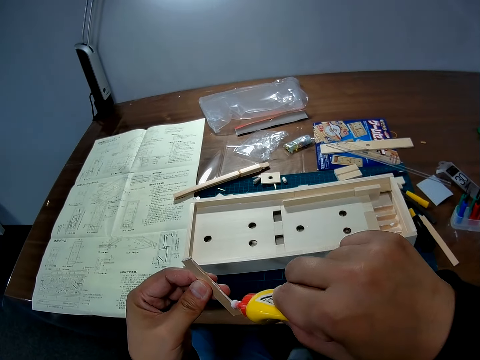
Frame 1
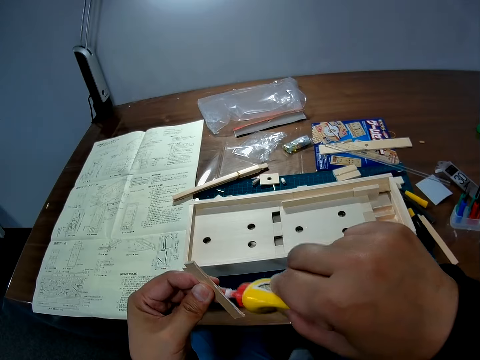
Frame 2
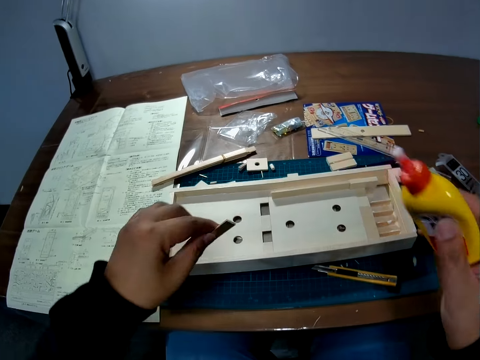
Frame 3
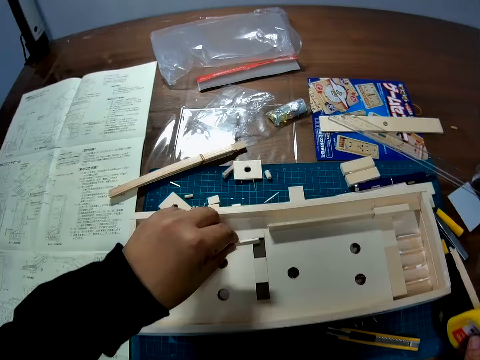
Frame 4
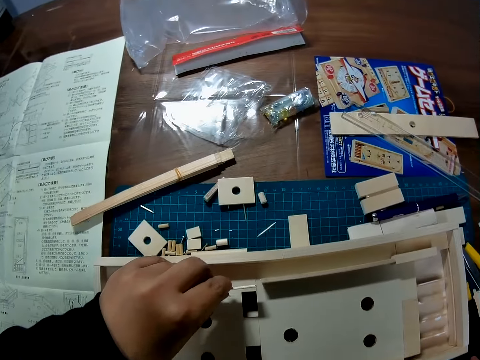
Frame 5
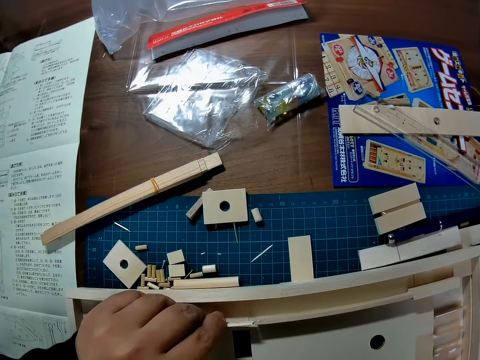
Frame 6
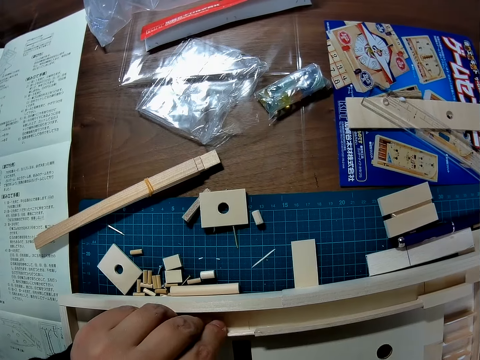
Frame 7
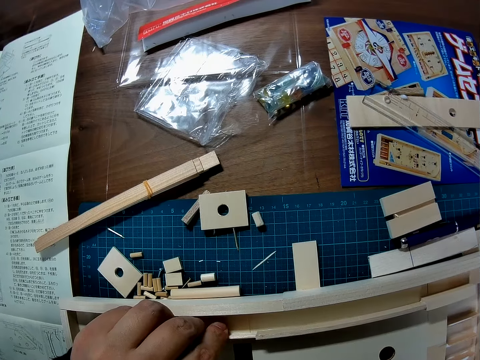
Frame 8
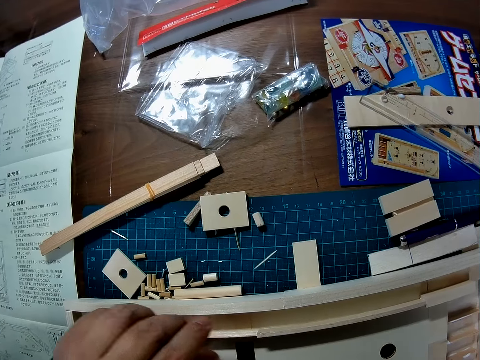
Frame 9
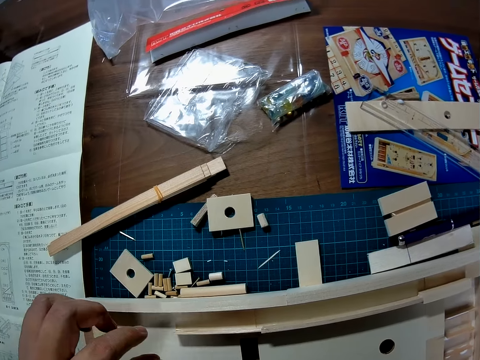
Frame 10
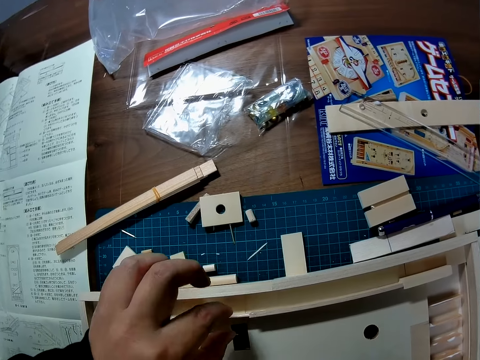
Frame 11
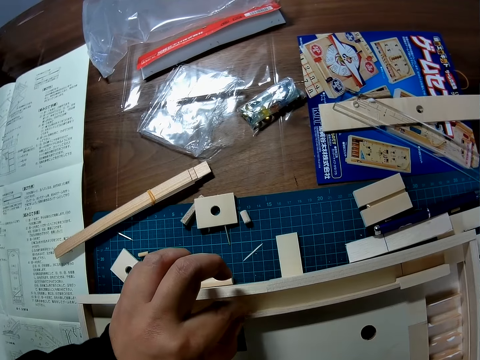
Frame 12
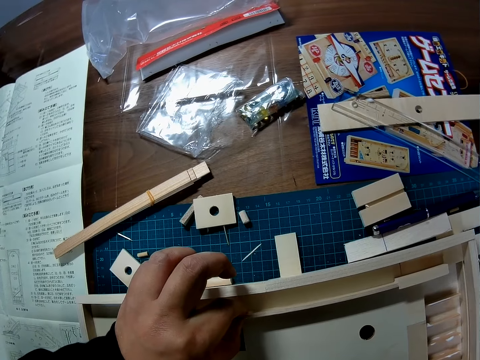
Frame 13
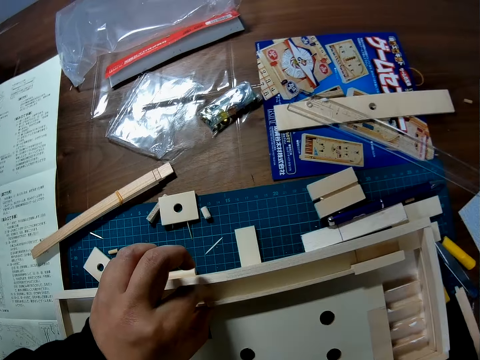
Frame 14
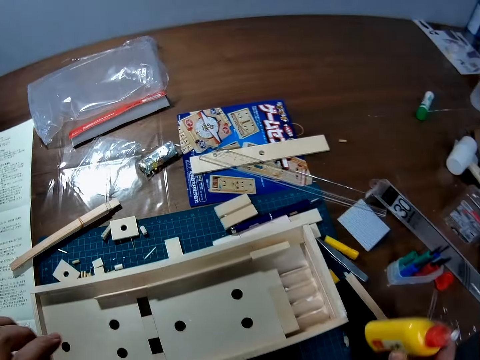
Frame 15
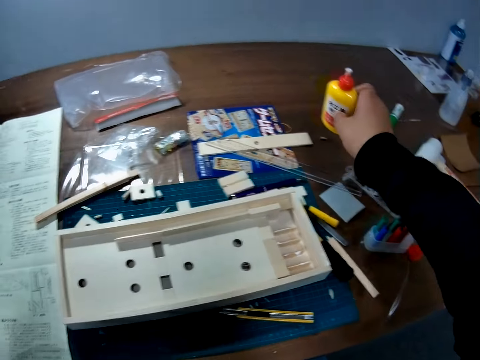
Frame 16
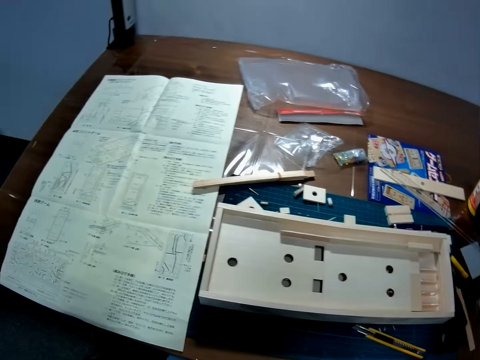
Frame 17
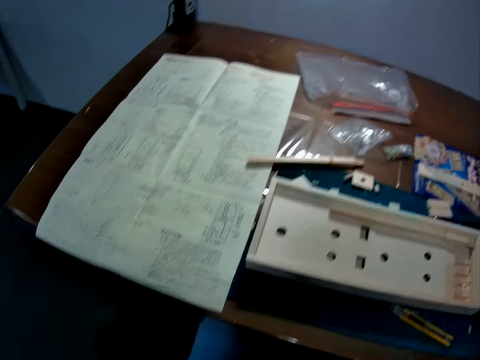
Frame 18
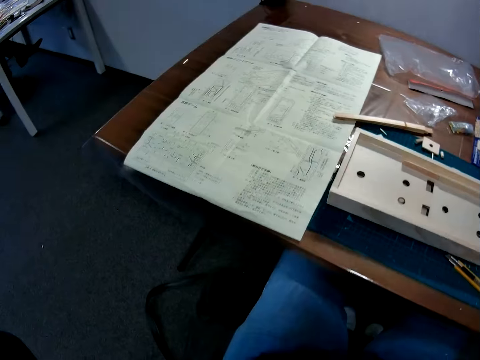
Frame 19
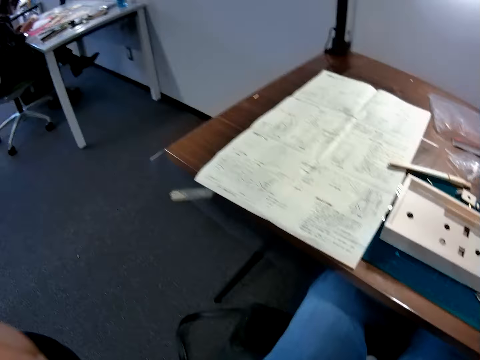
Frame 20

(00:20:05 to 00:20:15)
The camera wearer places the glued wooden piece on the wooden craft. They drop the container on the table.

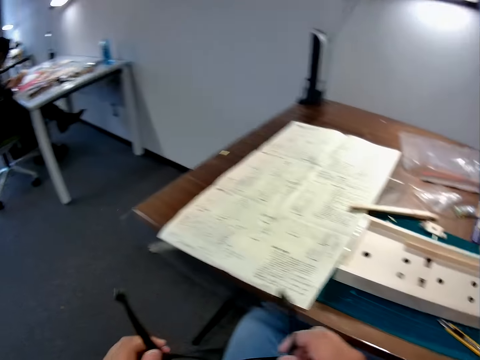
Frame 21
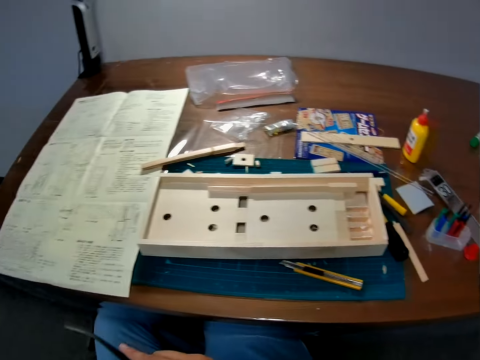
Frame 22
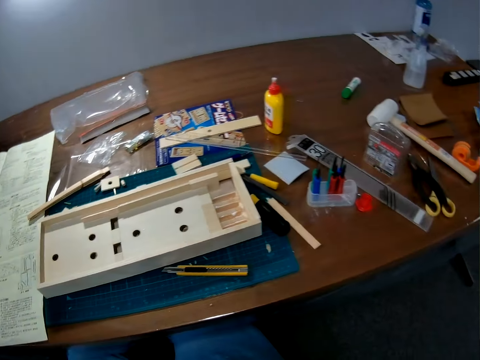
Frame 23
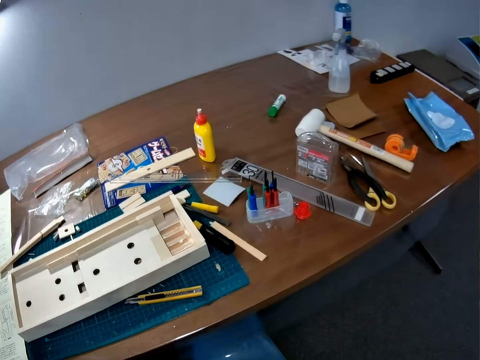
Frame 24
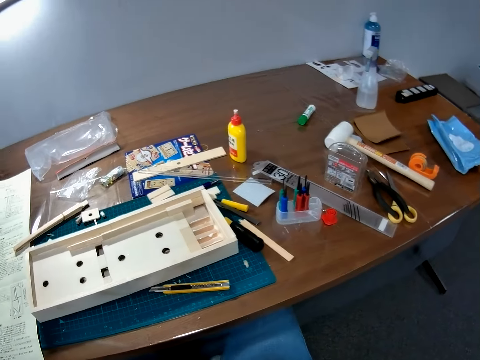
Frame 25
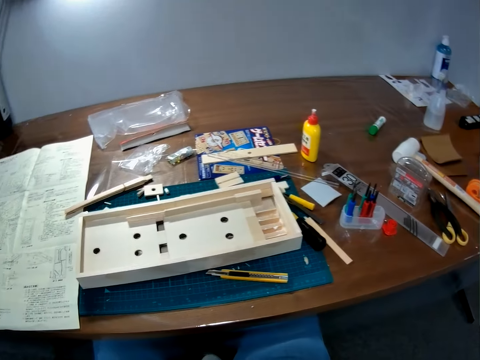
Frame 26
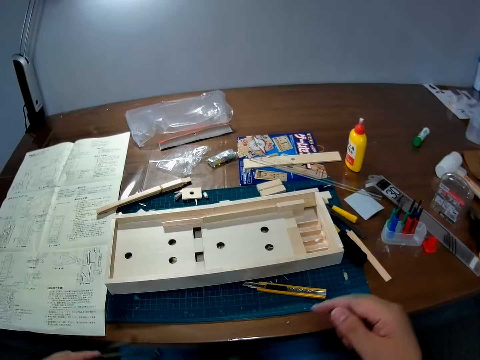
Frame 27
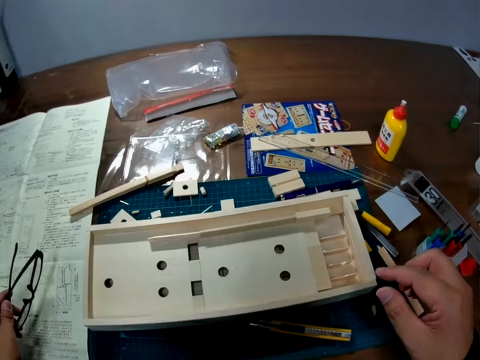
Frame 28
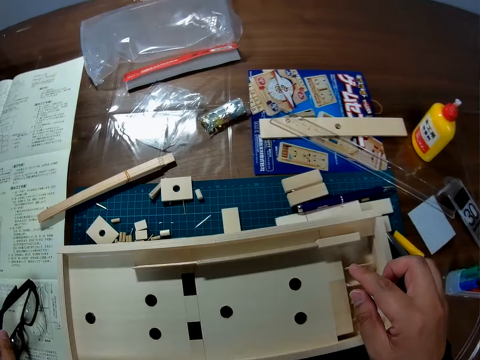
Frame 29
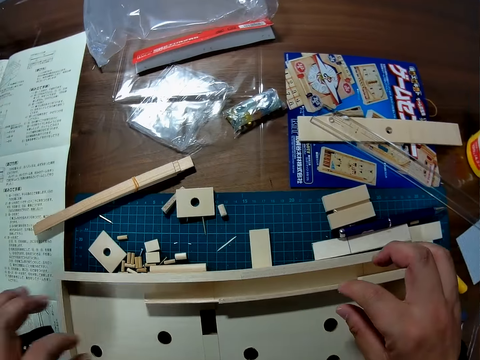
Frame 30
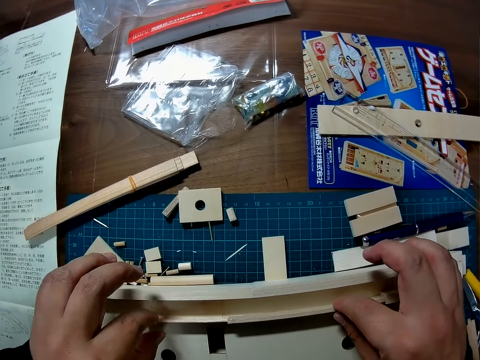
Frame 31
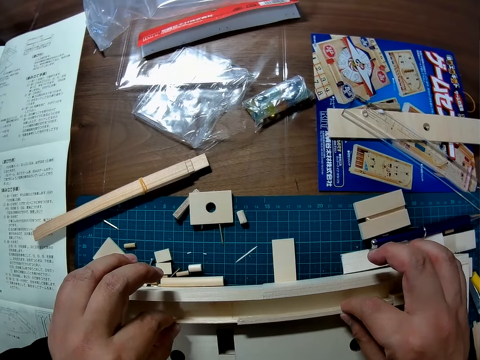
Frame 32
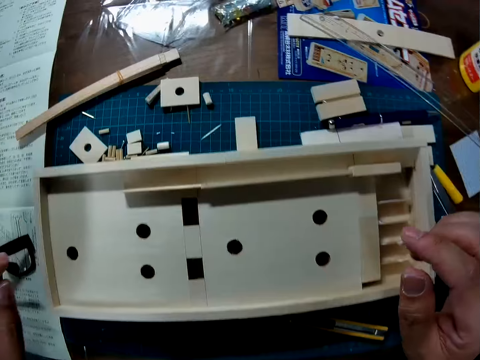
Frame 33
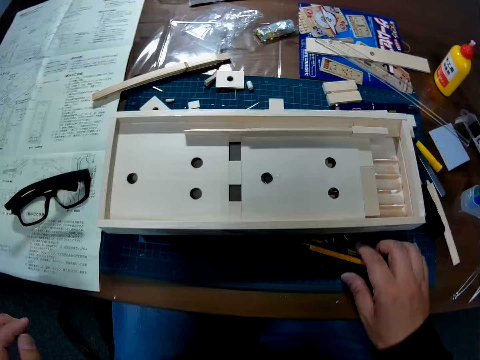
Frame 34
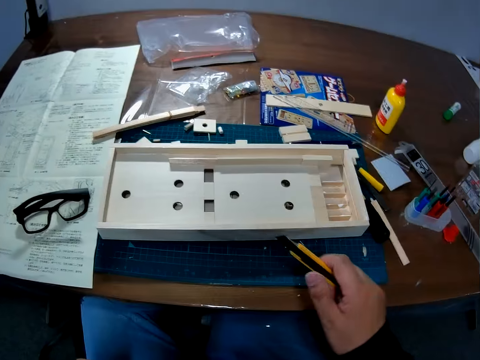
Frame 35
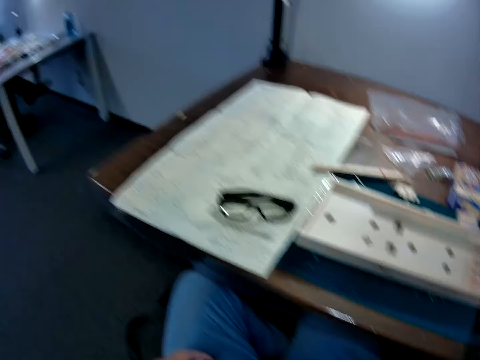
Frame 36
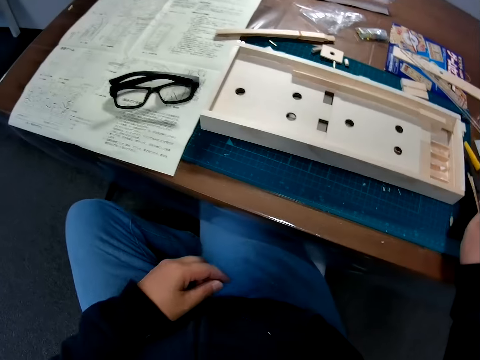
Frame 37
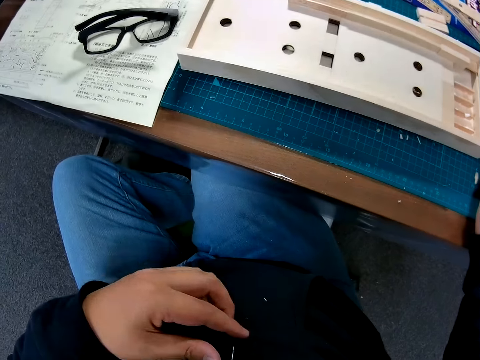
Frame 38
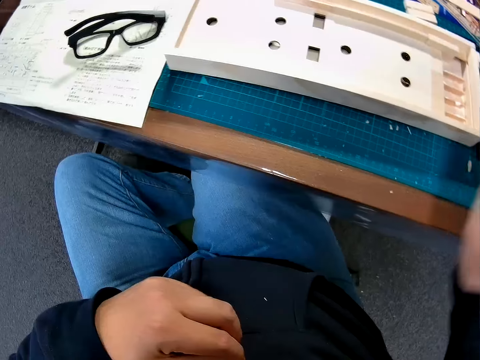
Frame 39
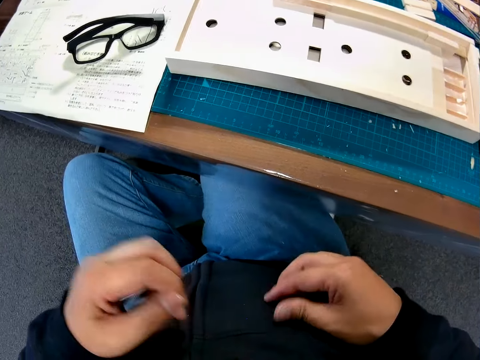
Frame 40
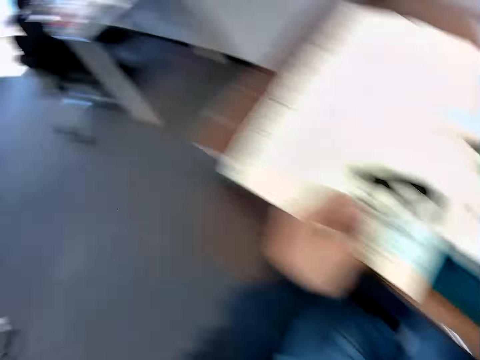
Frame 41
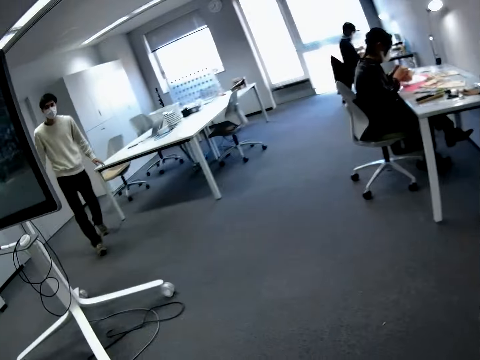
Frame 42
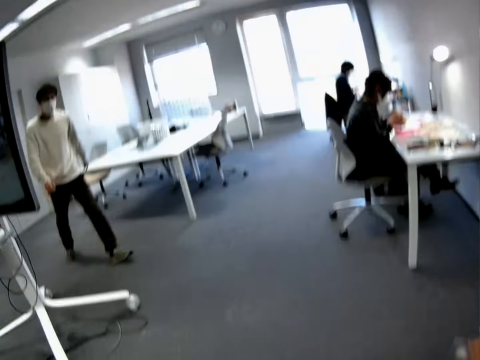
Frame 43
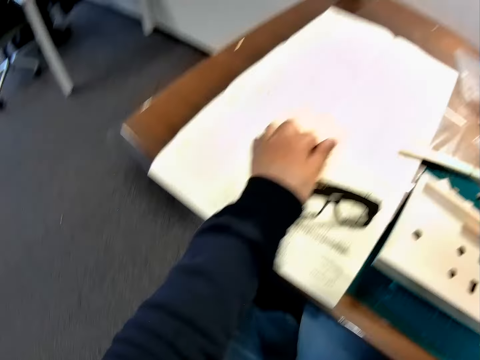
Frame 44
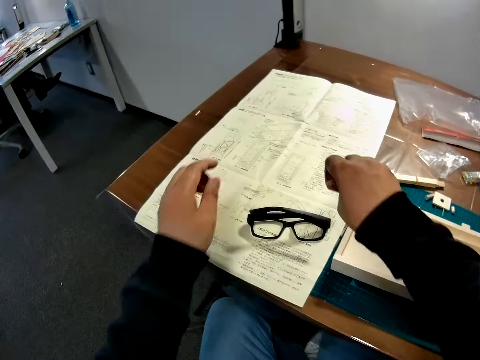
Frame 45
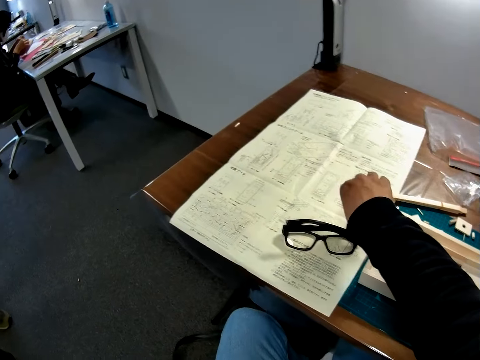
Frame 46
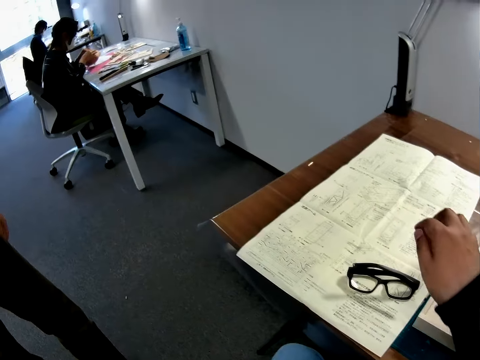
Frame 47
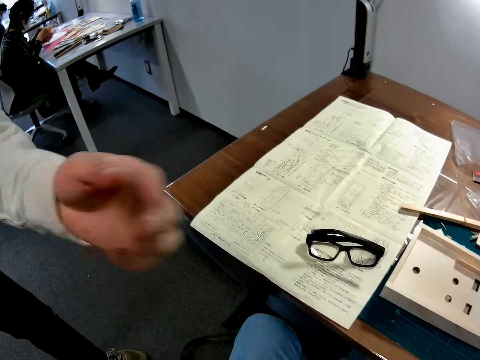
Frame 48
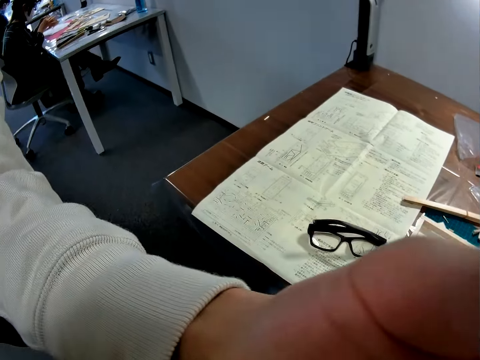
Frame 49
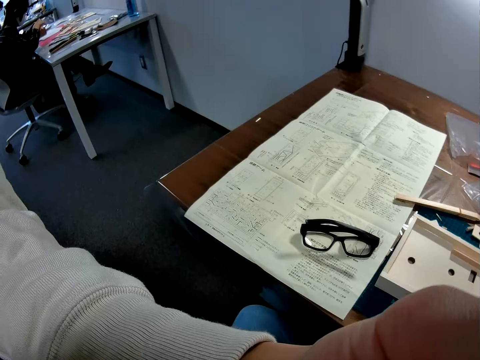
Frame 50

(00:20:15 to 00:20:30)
A person sits on a desk. Another person sits on a desk. The camera wearer holds the spectacles. He looks around. He puts the spectacles on the manual paper. He adjusts the wooden craft. He touches the model. He picks up a utility knife from the table. He removes chips of wood from his cloth. He looks around. A man walks across the room. The camera wearer puts the chips of wood on the manual paper on the table. The man holds the camera.
